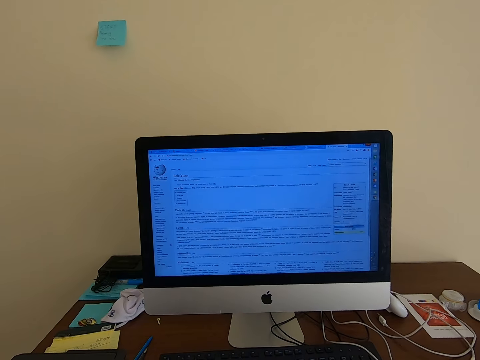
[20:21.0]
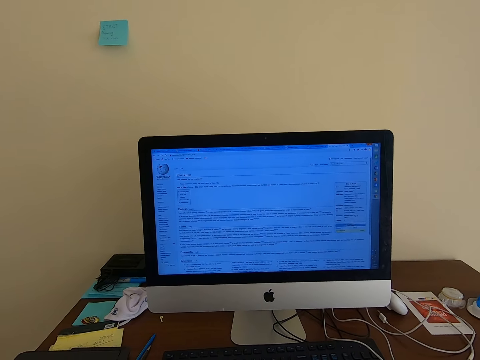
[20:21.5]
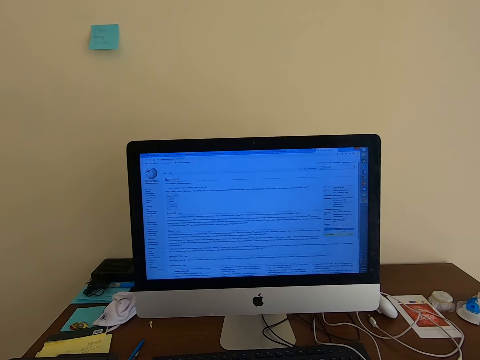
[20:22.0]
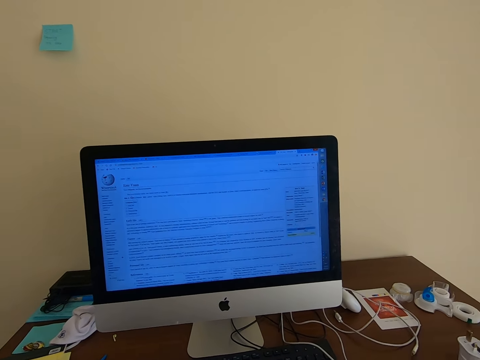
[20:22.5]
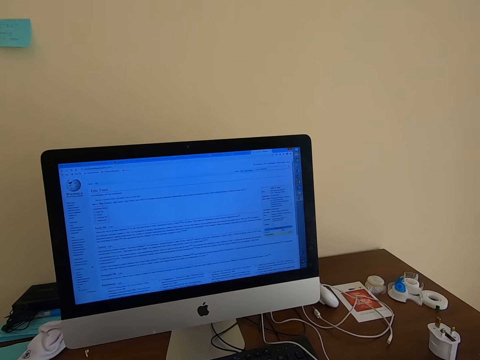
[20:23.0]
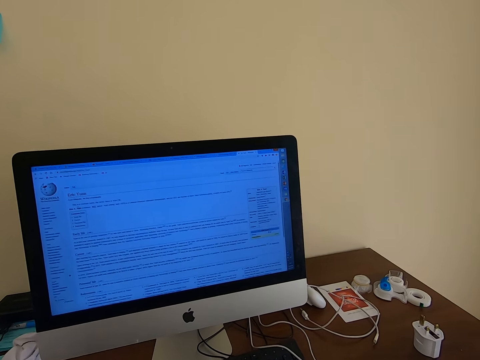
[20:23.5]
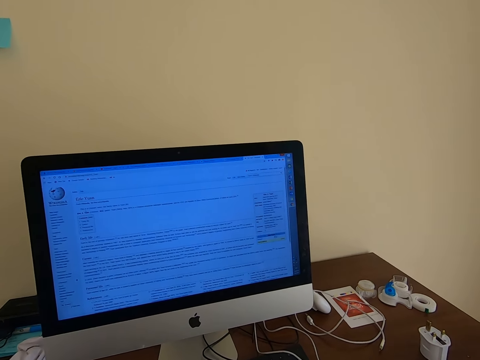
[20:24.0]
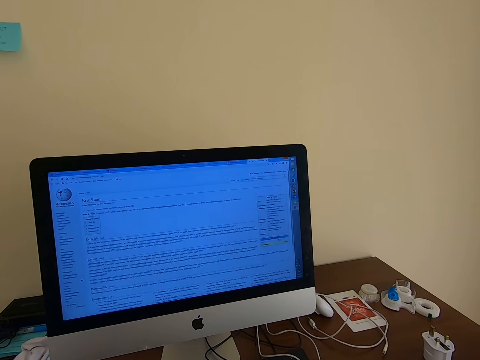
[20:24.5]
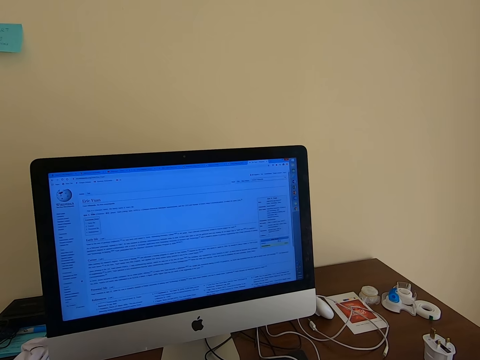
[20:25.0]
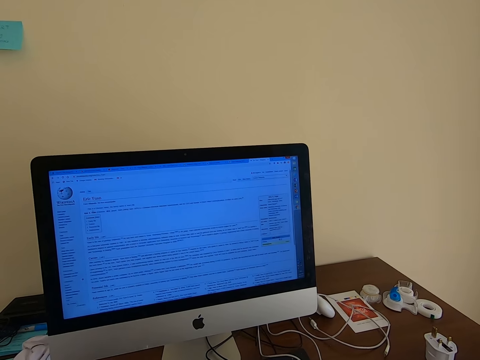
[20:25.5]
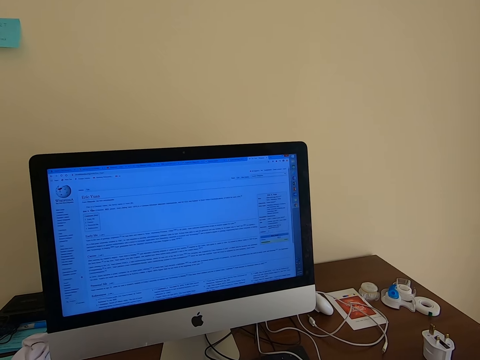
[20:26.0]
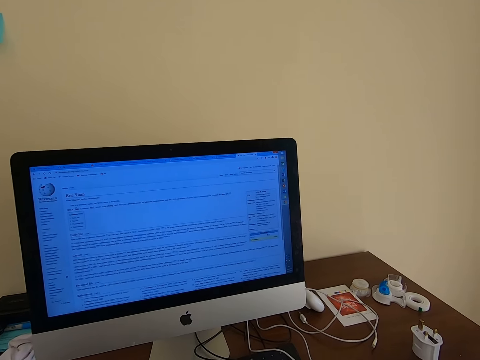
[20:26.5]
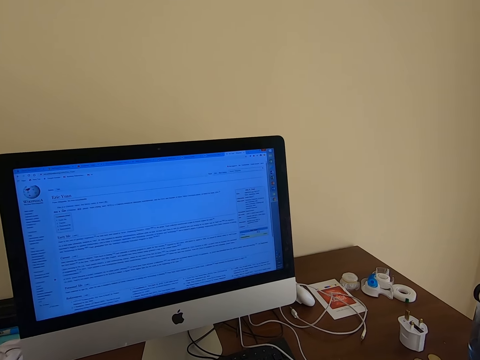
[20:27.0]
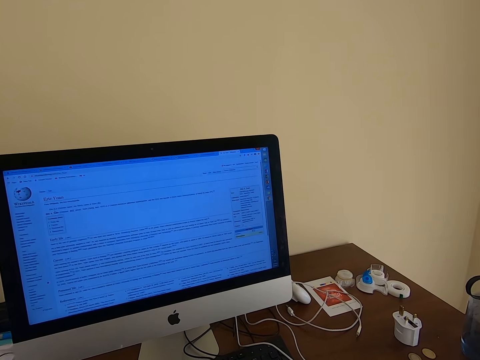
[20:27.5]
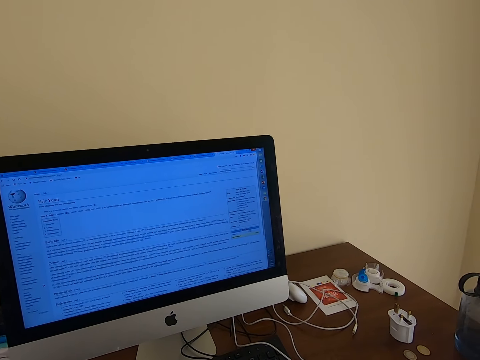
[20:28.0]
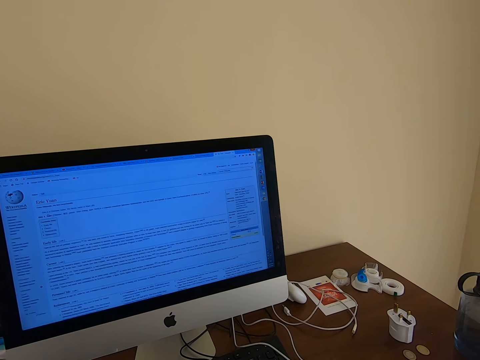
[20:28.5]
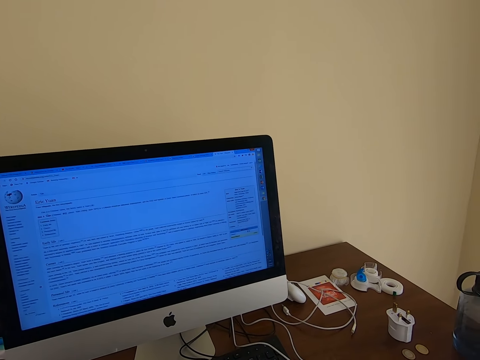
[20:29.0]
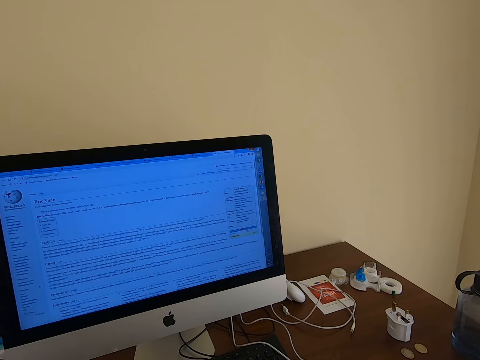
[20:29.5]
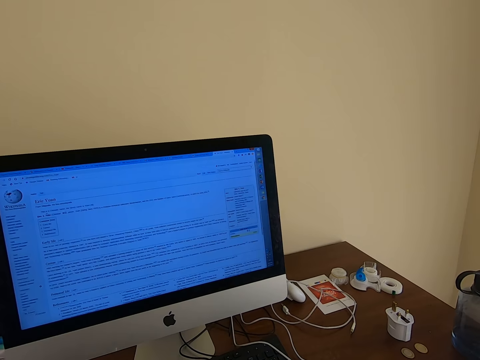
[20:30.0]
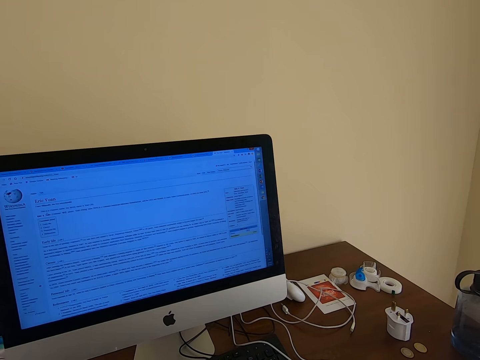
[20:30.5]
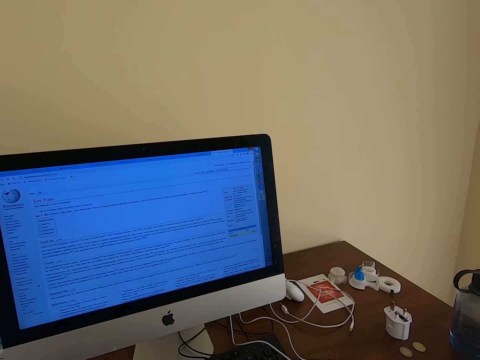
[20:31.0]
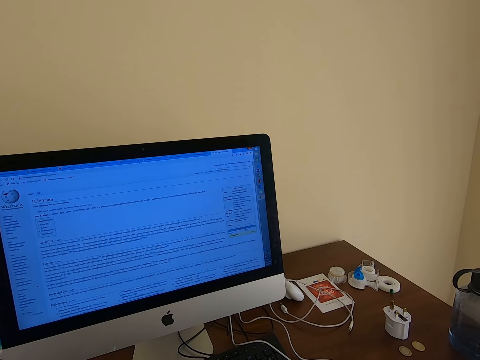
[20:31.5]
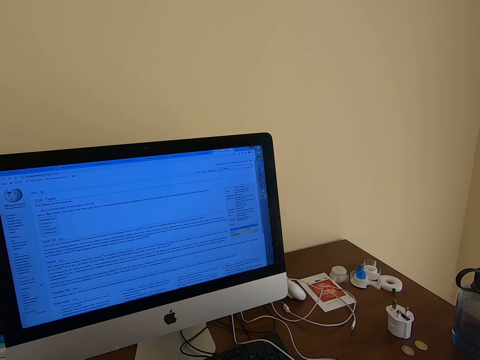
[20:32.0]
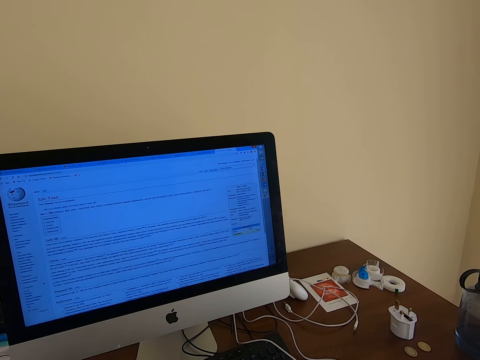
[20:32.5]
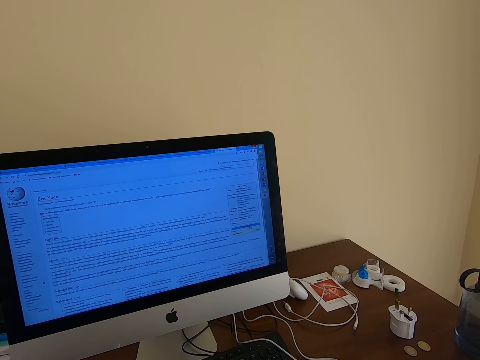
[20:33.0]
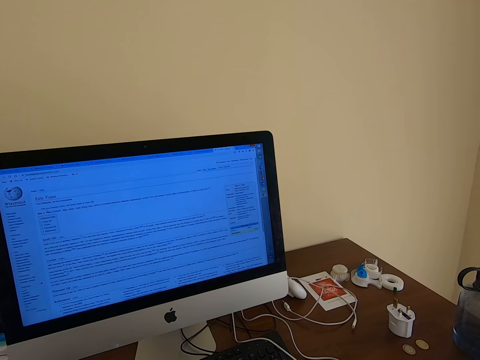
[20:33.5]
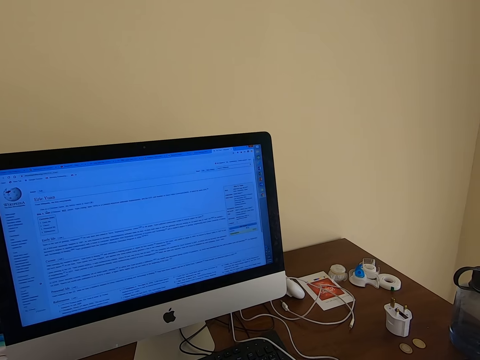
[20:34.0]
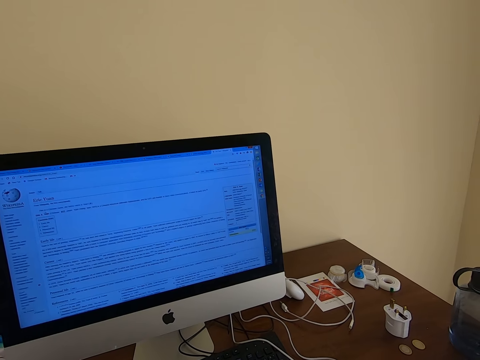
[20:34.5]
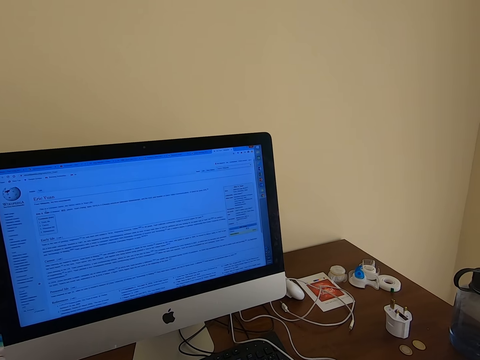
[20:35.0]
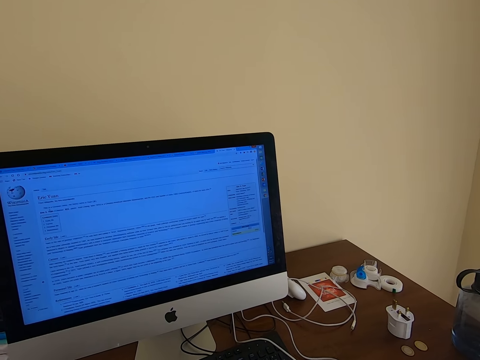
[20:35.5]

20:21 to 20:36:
The camera wearer looks at the desktop. They move.

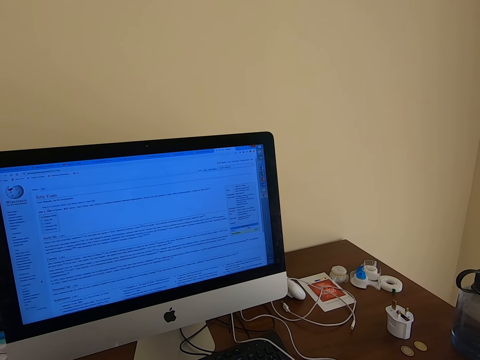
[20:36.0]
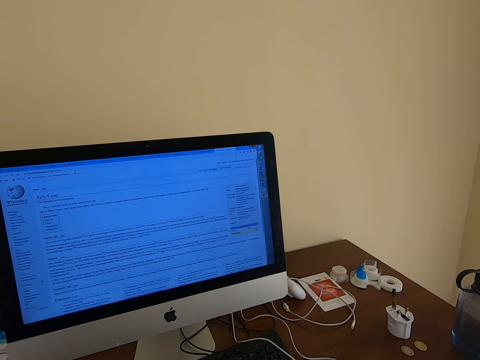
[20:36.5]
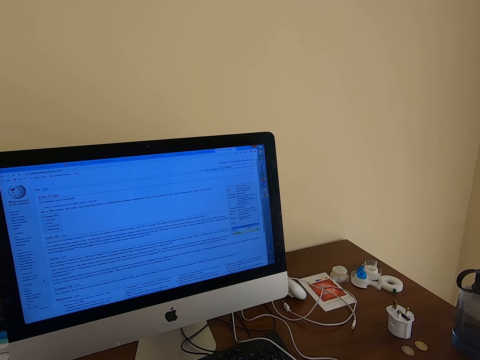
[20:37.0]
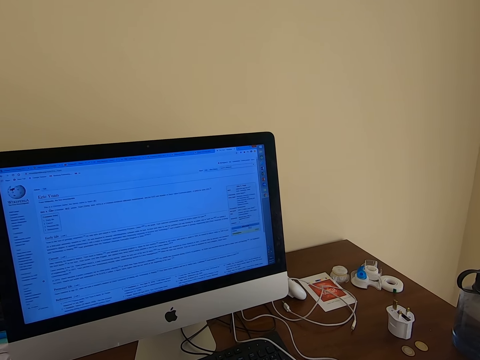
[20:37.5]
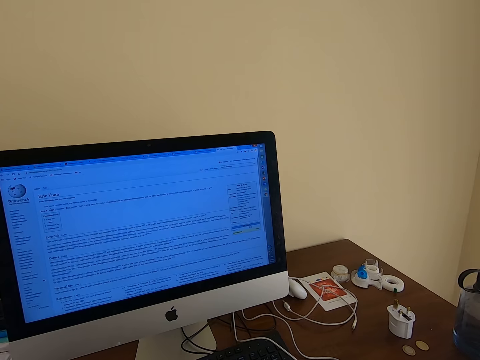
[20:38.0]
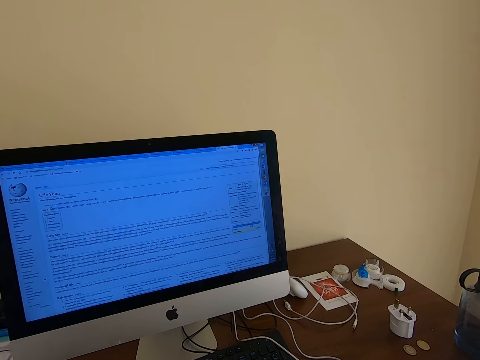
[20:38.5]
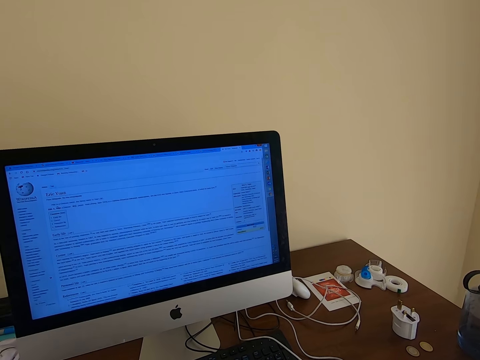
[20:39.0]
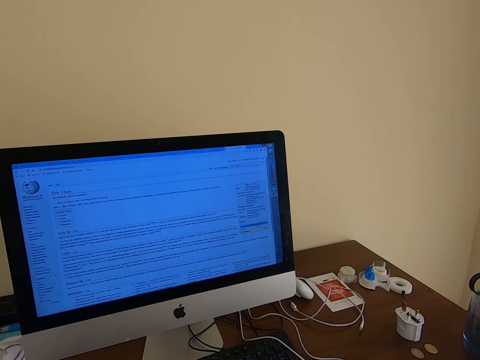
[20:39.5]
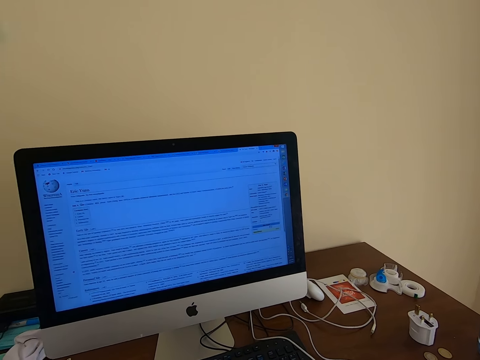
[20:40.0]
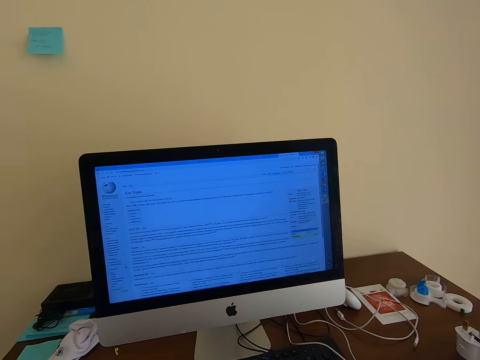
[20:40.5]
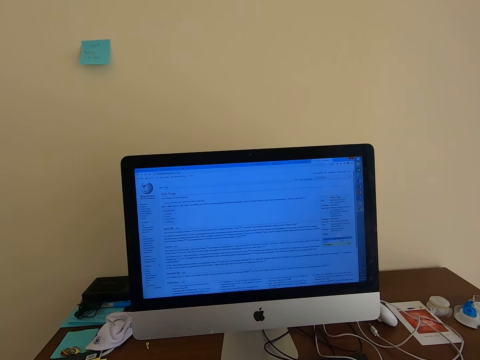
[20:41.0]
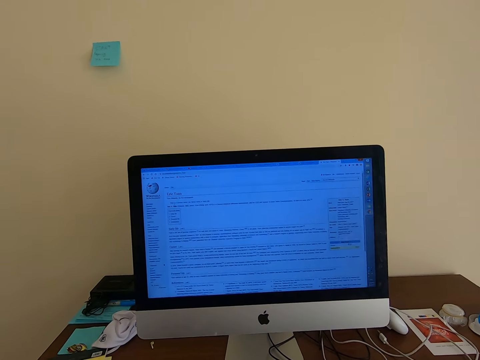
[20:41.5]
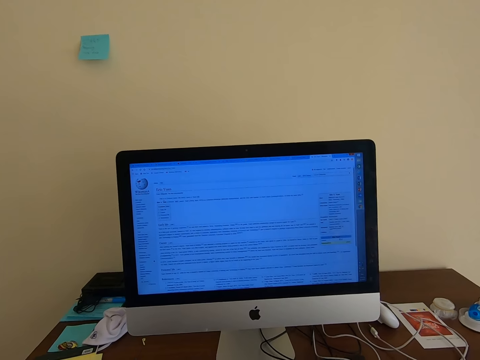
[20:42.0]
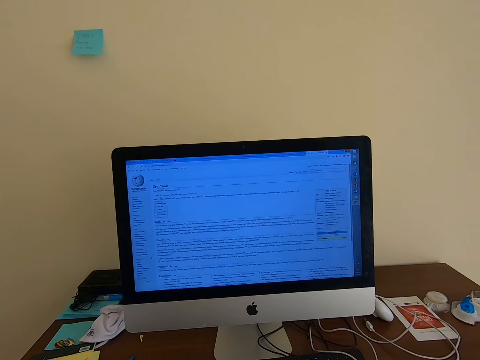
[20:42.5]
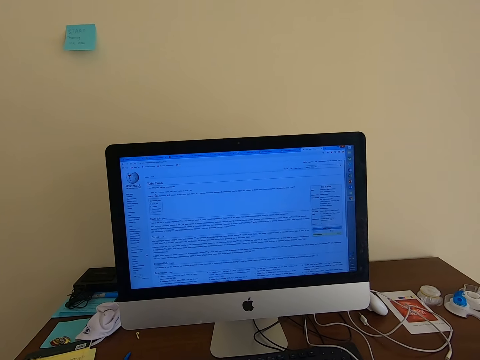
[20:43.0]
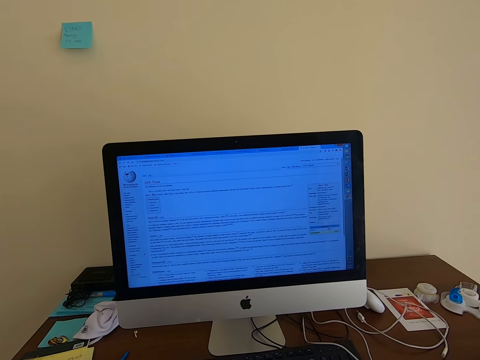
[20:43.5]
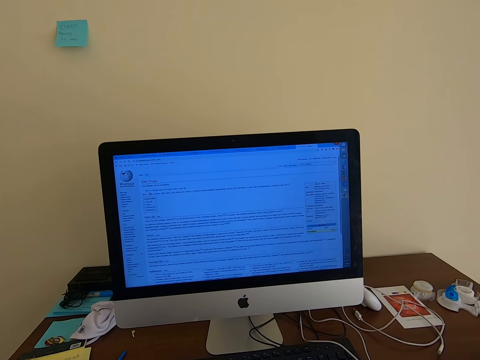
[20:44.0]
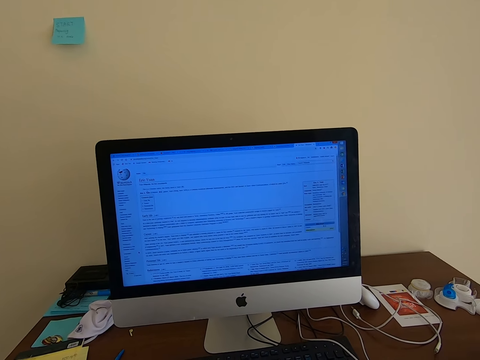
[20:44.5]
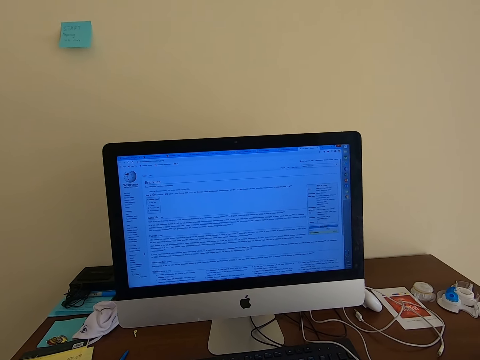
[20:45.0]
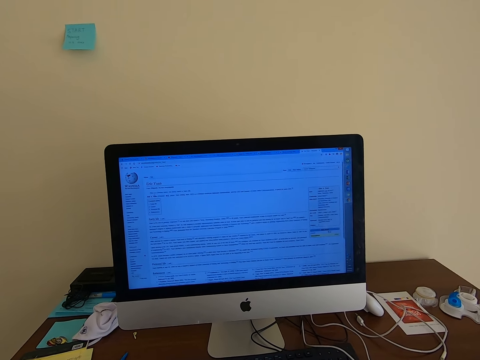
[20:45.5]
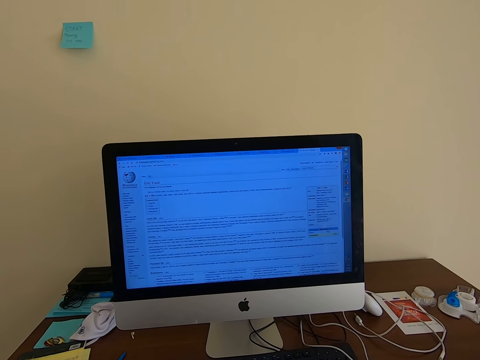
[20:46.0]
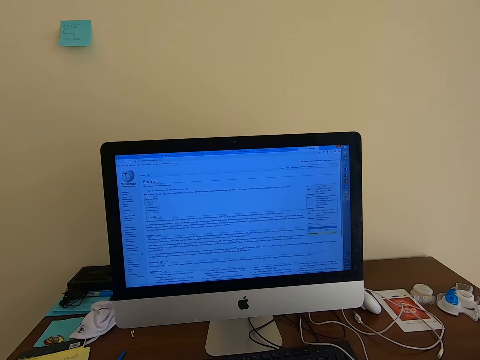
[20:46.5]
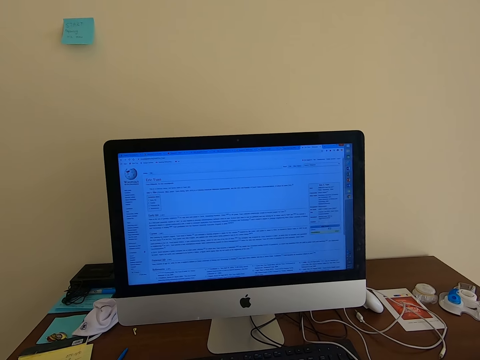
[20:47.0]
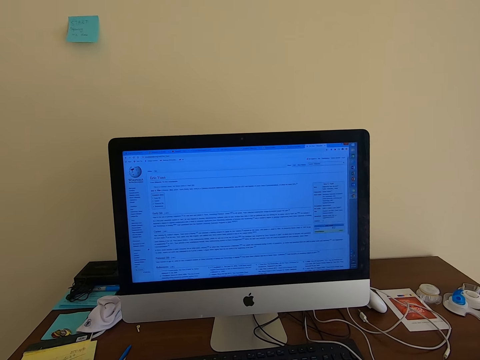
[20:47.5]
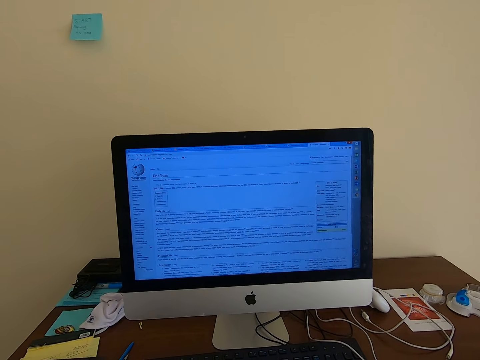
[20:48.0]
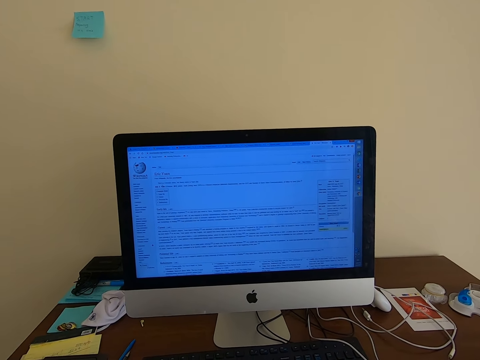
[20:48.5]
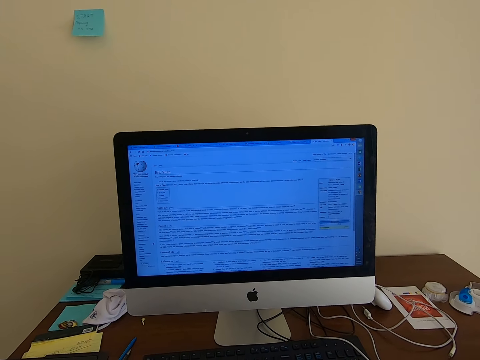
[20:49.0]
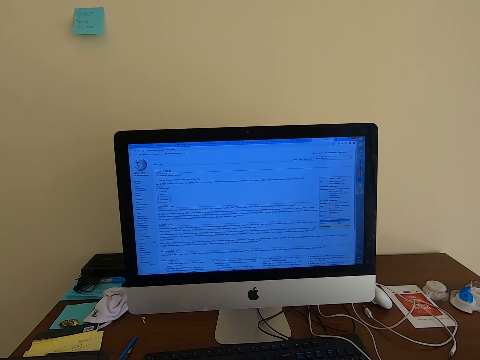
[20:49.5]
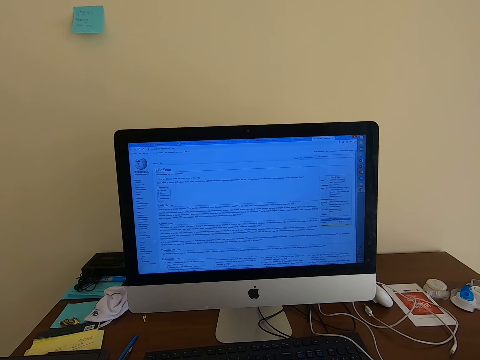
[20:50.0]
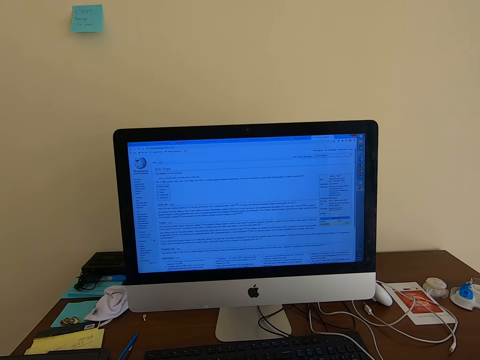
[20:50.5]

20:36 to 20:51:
The camera wearer moves.
